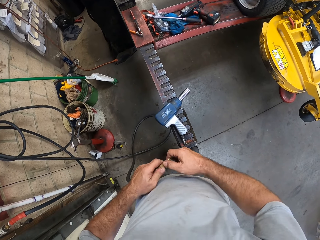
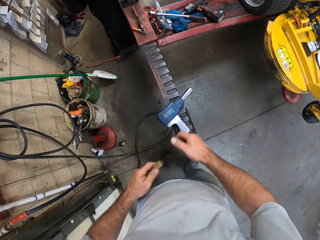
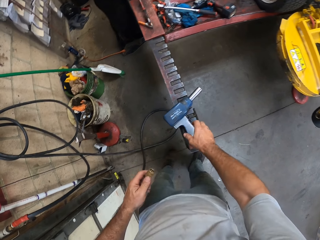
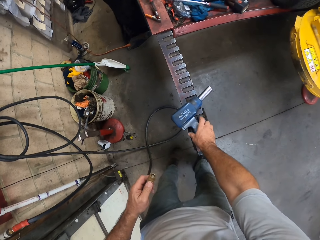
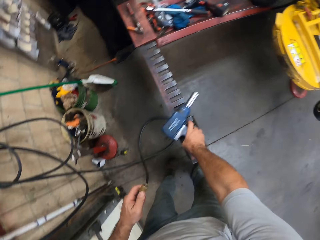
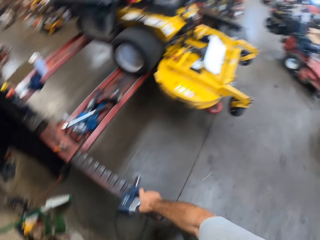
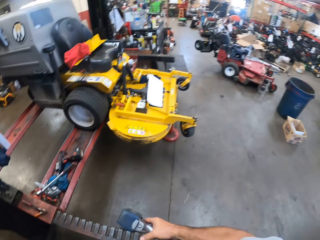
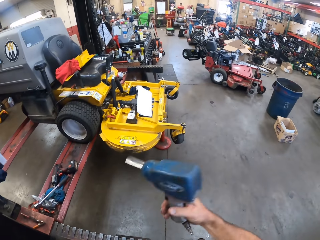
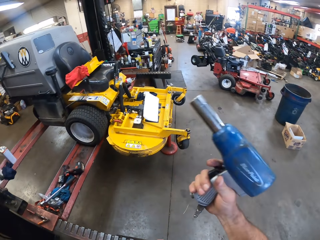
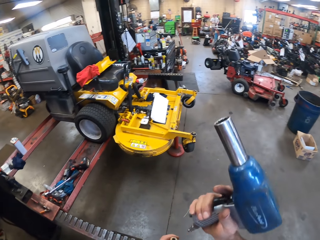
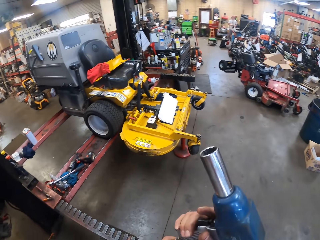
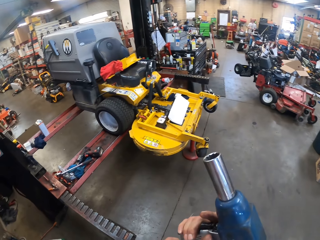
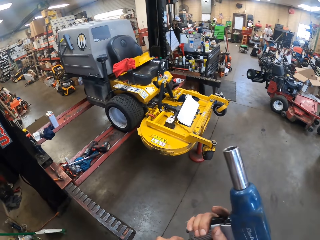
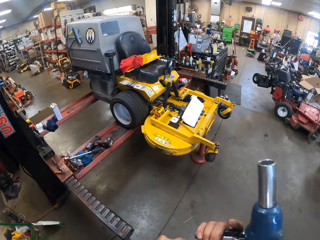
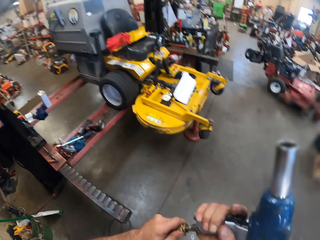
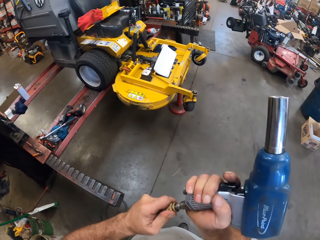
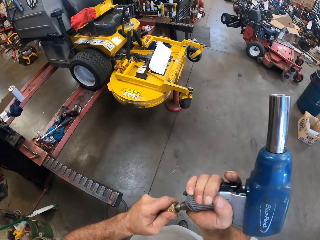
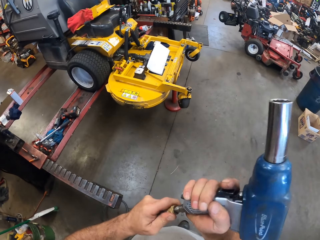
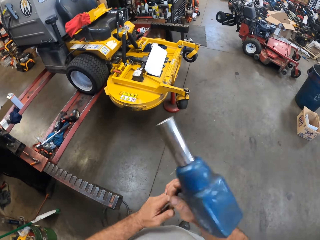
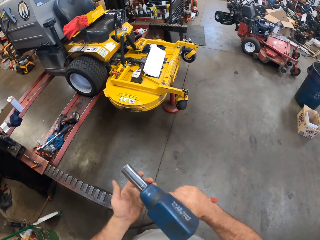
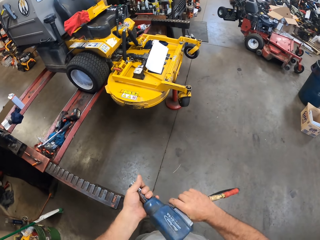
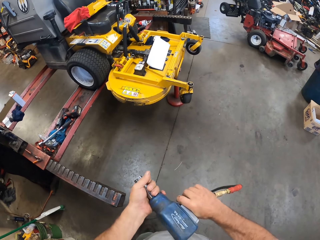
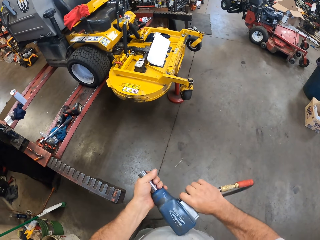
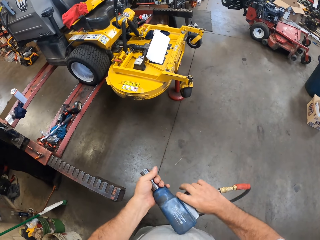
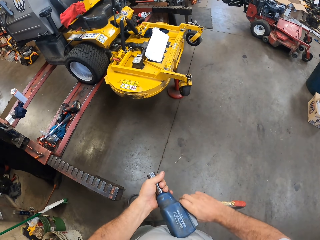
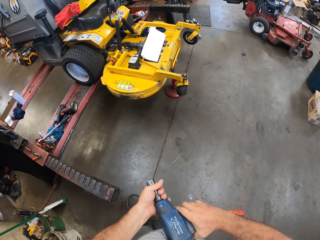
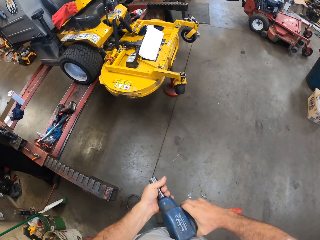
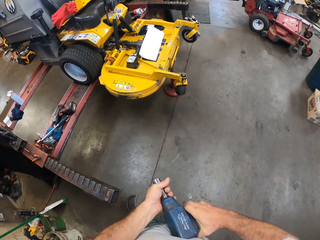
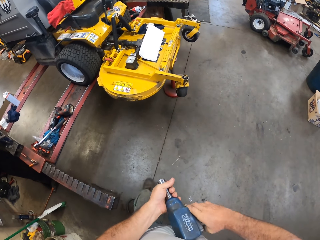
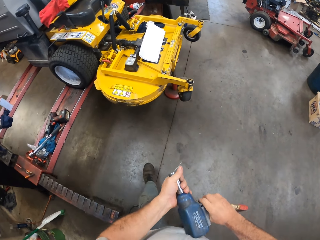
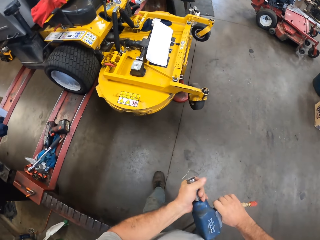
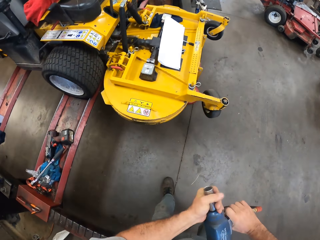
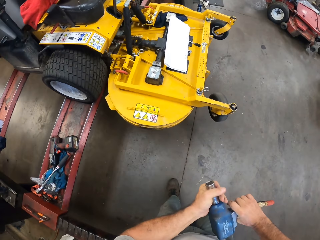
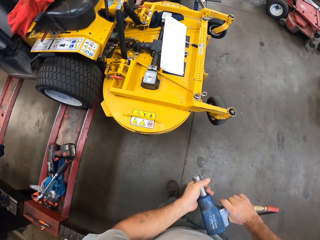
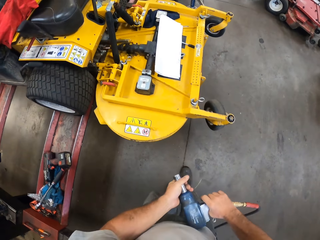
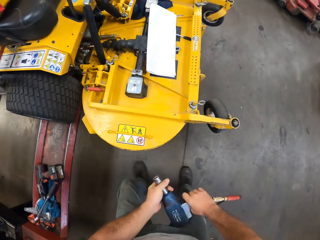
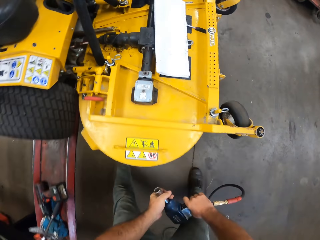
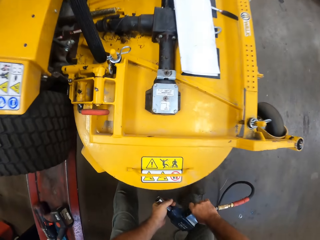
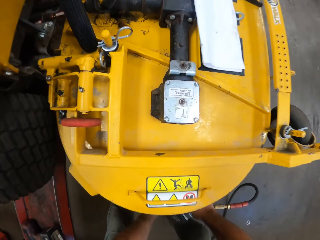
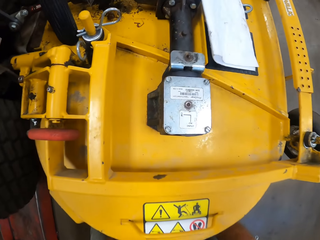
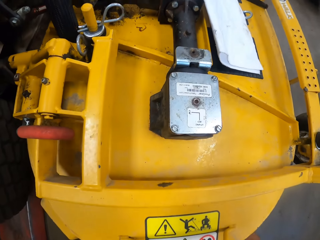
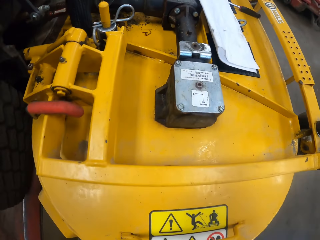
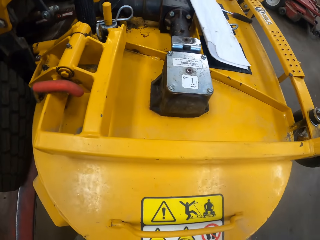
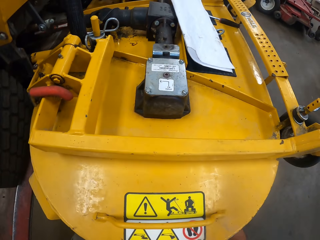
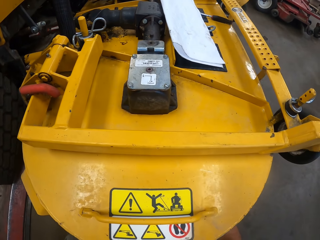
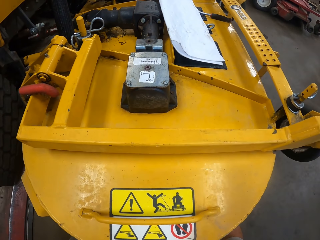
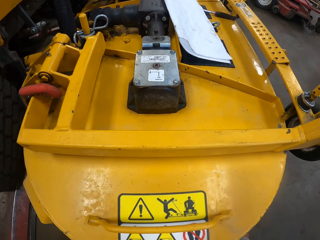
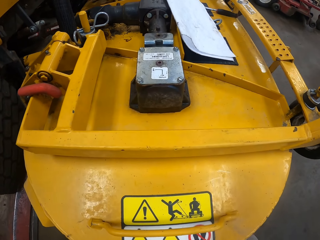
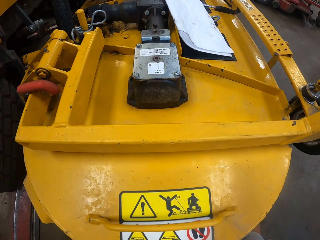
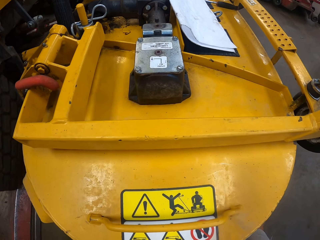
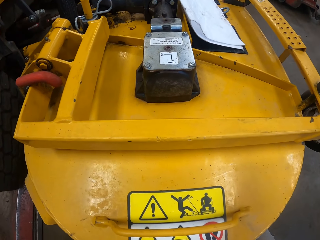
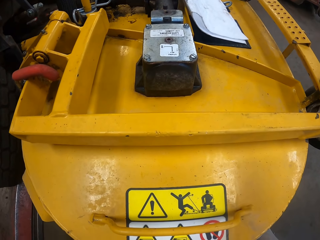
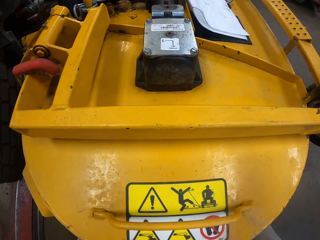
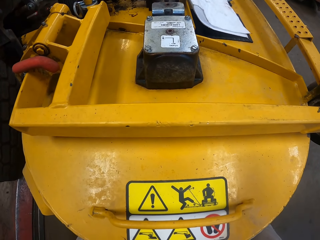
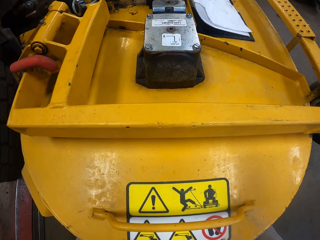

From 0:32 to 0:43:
The camera wearer picks up the electric screwdriver from the workshop table. They fix the hose into the electric screwdriver. They walk in the garage.

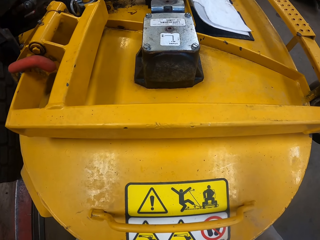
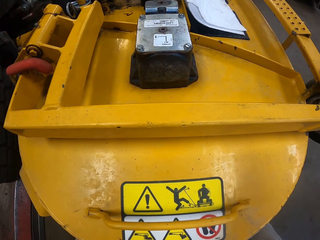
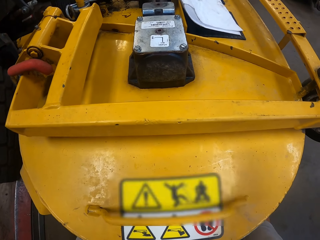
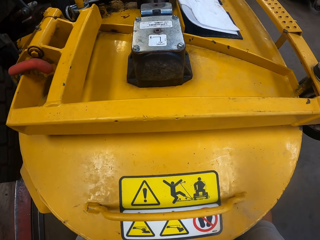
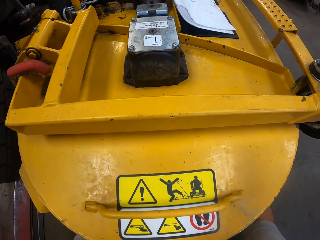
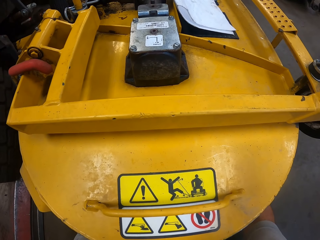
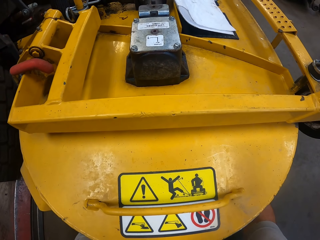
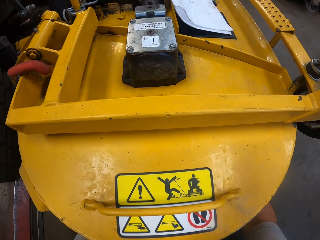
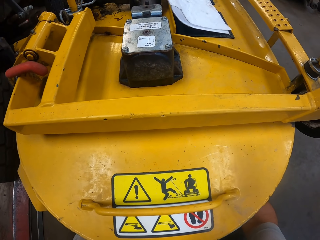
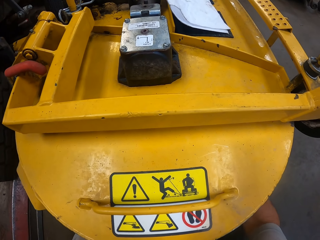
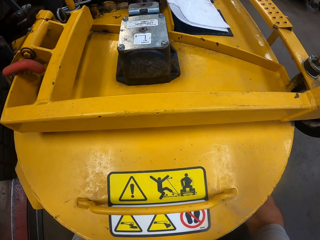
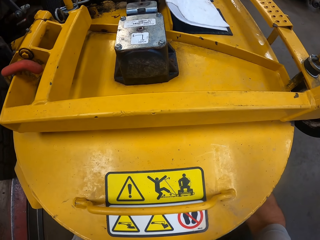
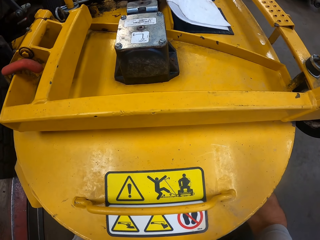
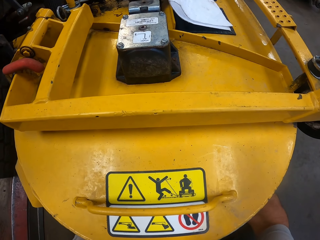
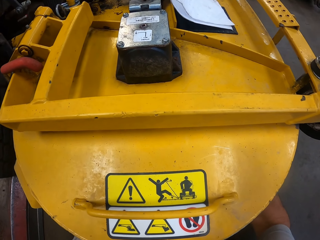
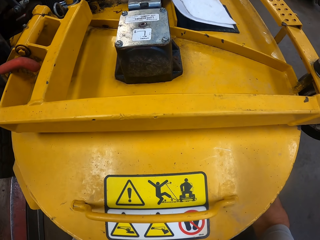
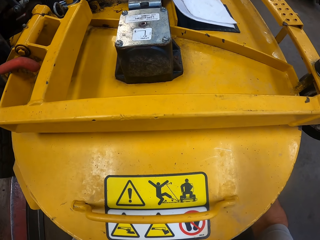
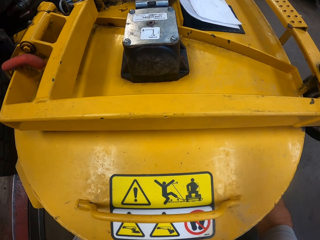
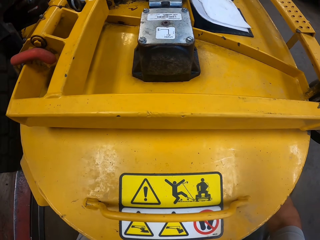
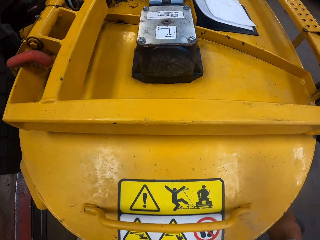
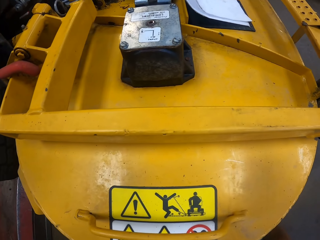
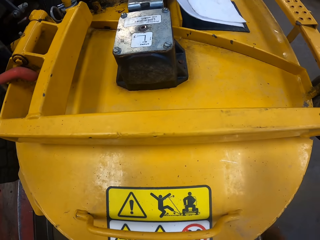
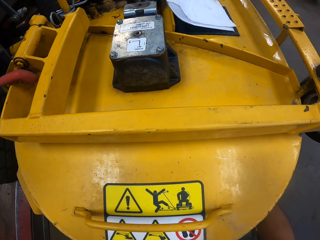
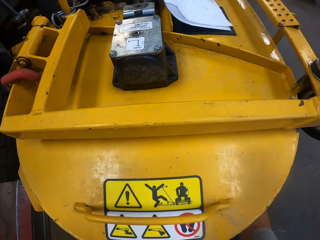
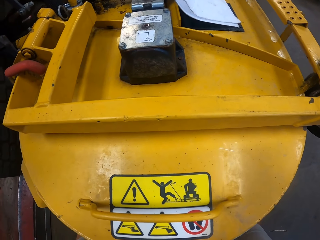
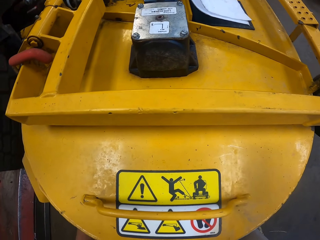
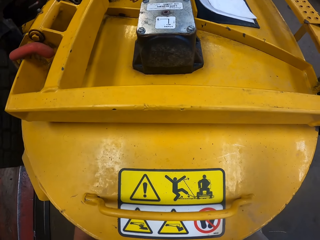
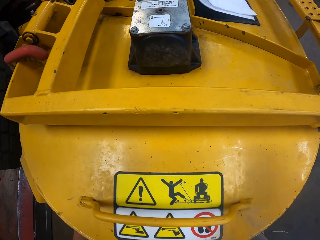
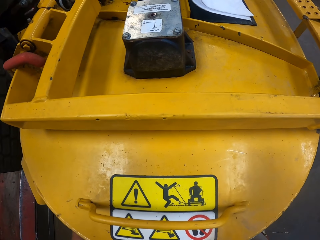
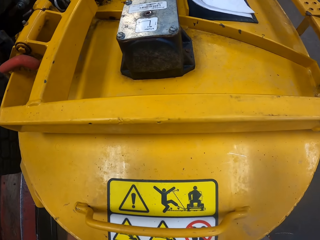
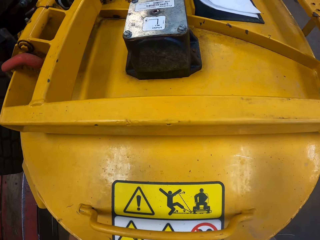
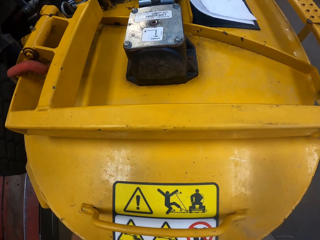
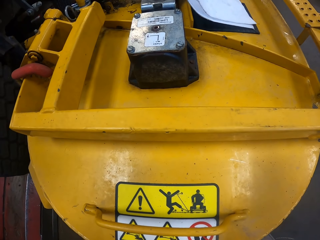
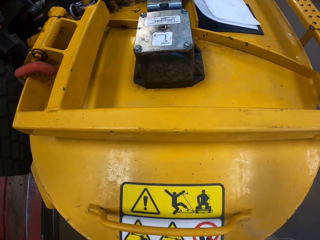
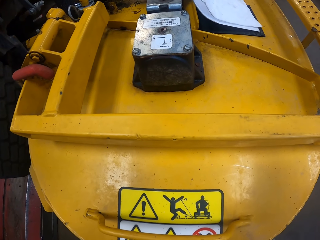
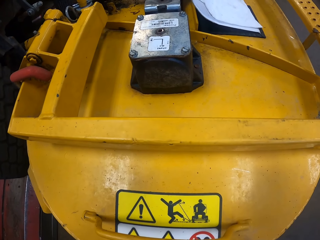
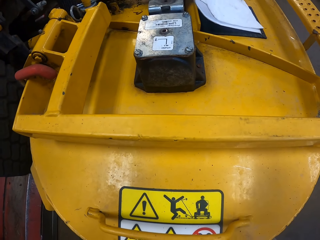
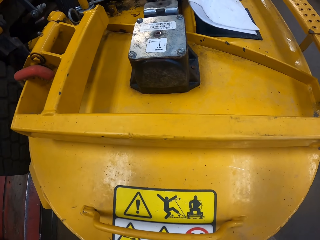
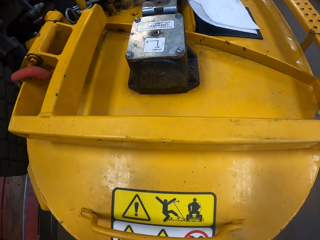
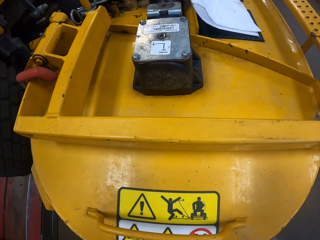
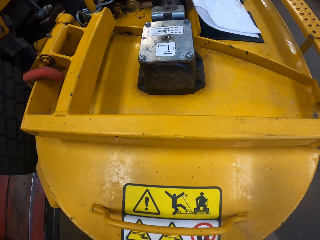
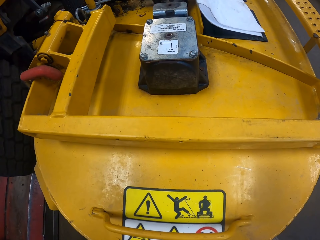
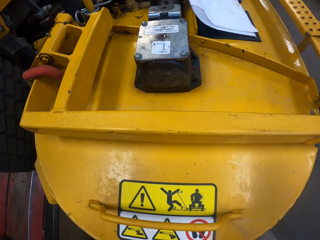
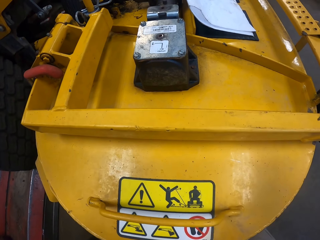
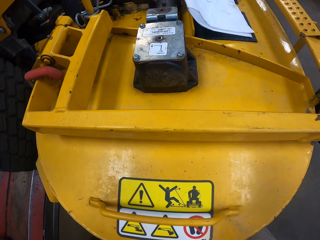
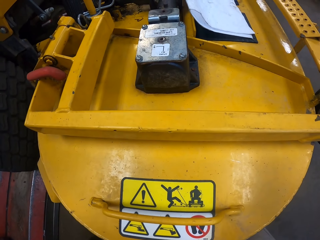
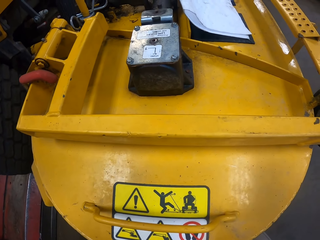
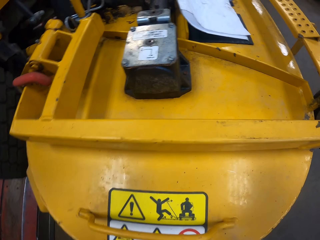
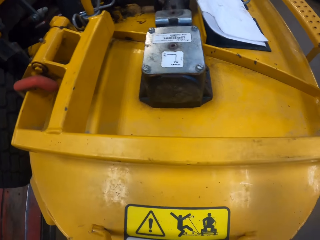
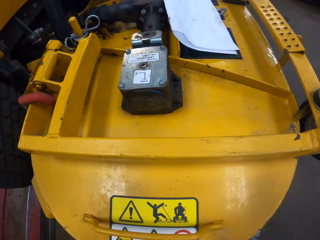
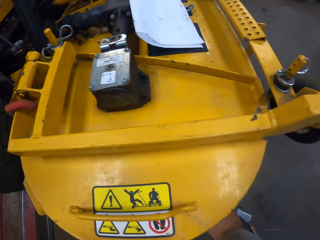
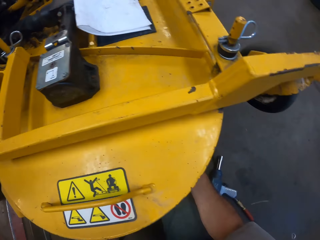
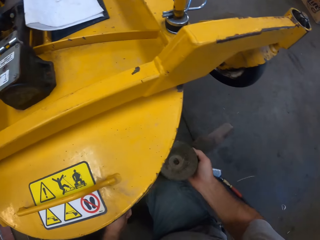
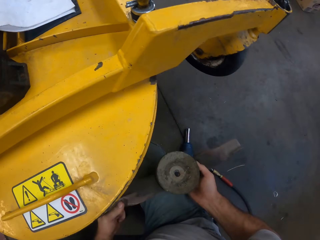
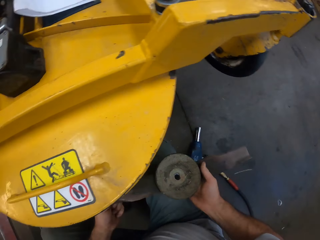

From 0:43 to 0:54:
The camera wearer bends on the lawn mower.
